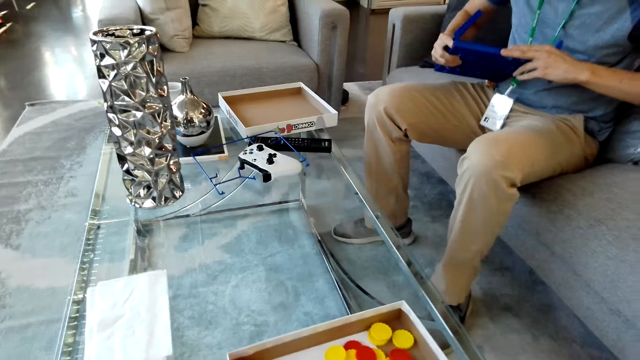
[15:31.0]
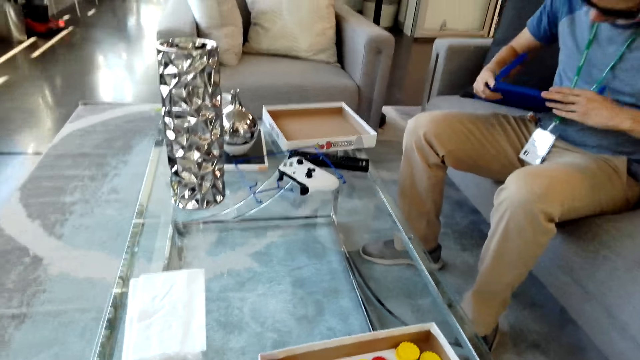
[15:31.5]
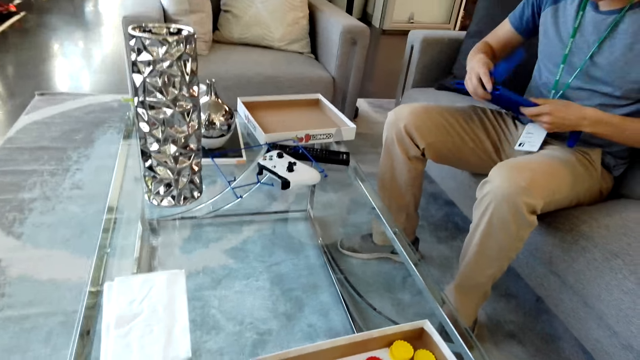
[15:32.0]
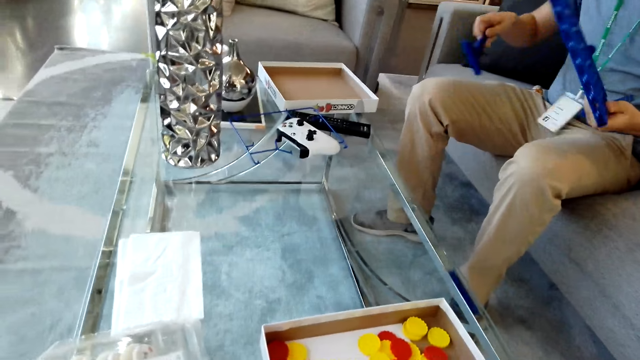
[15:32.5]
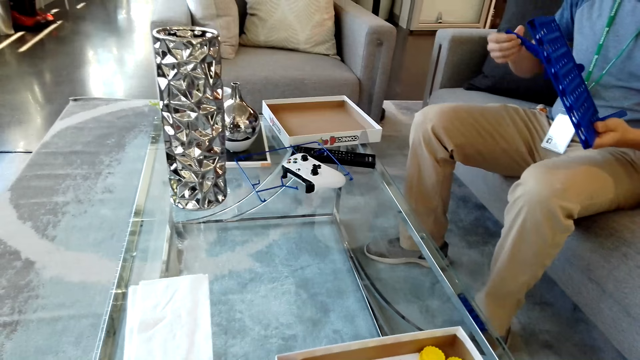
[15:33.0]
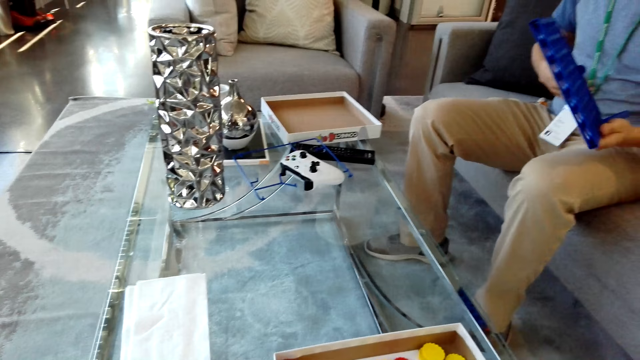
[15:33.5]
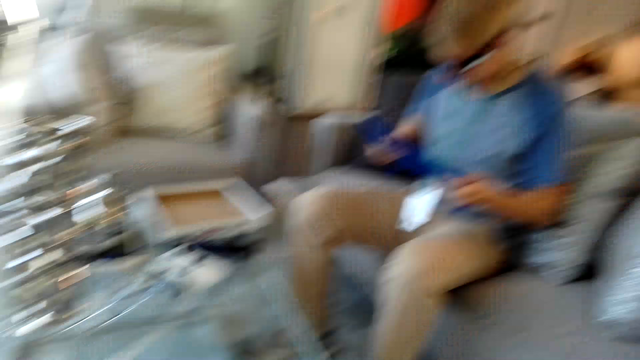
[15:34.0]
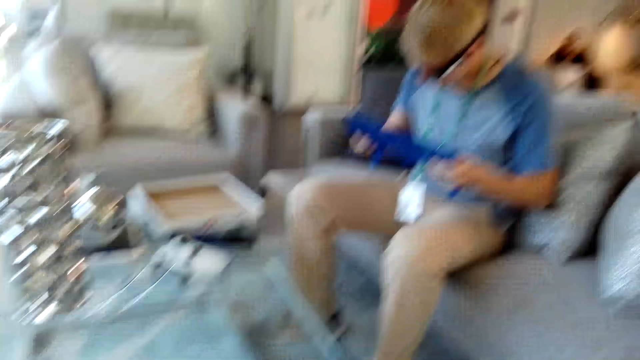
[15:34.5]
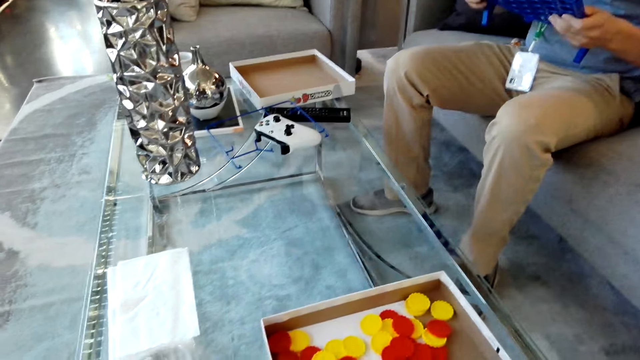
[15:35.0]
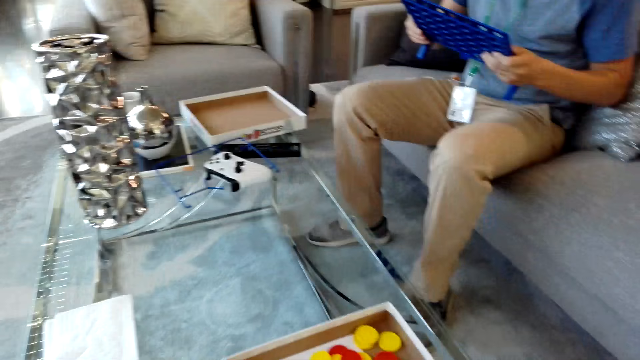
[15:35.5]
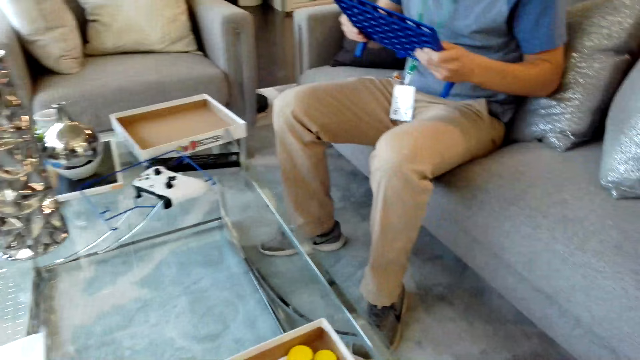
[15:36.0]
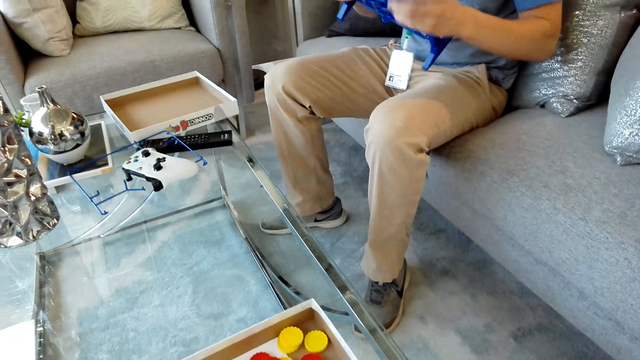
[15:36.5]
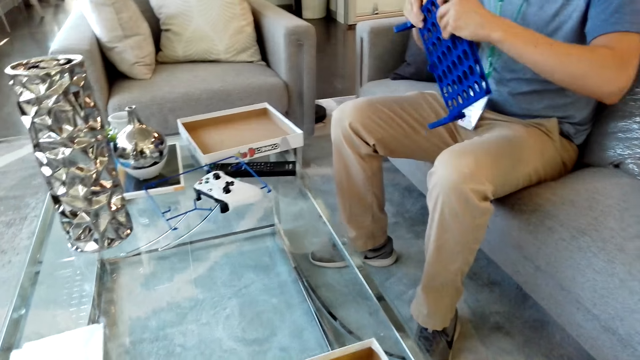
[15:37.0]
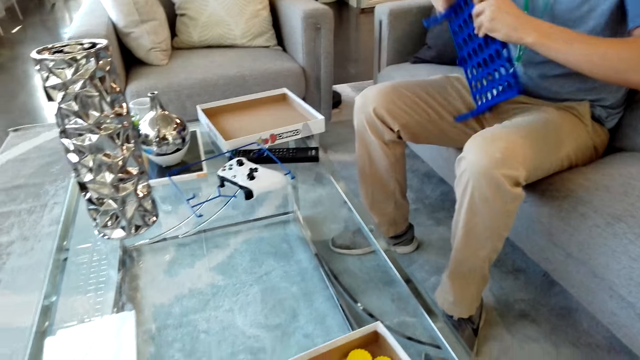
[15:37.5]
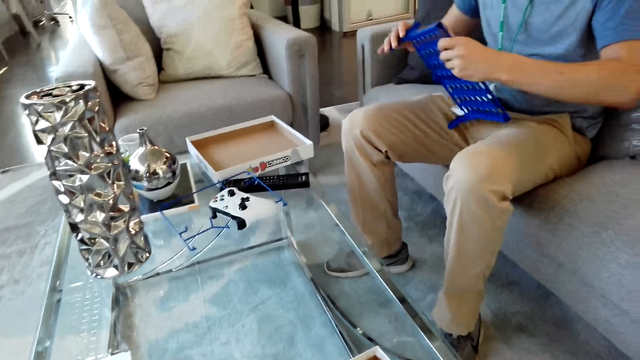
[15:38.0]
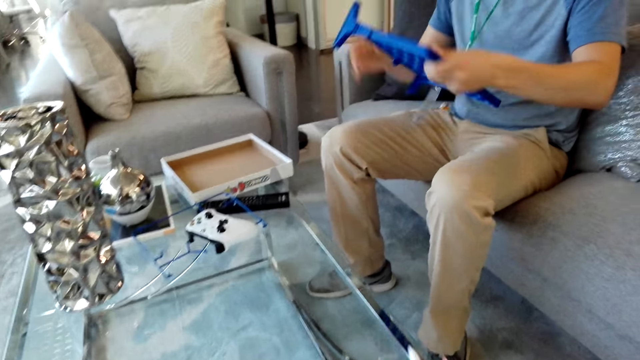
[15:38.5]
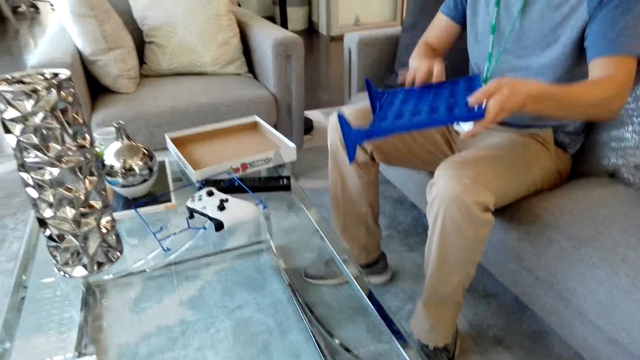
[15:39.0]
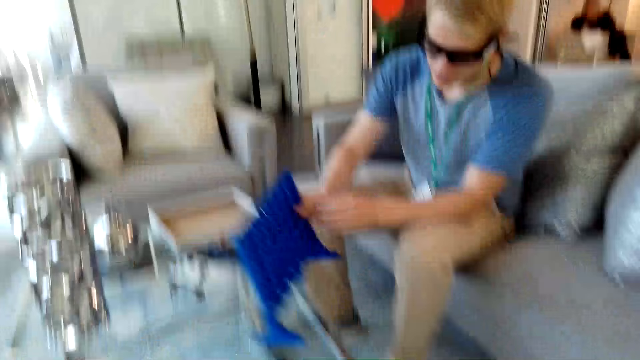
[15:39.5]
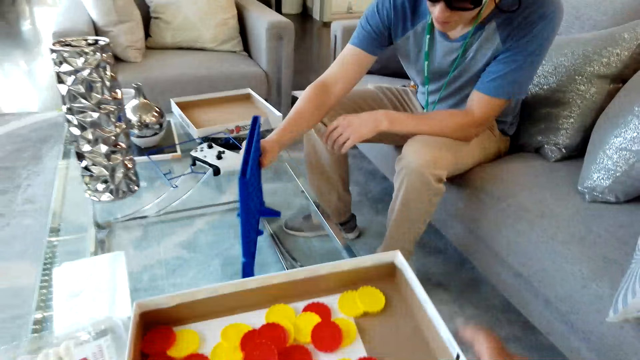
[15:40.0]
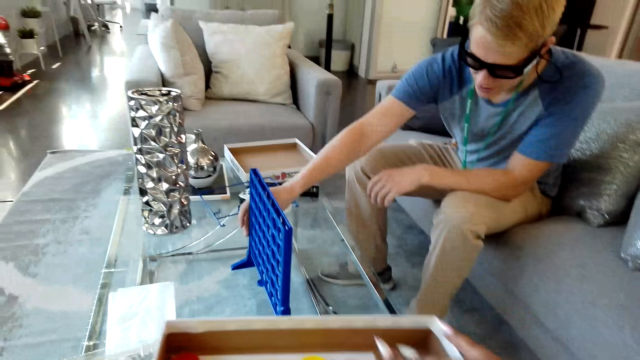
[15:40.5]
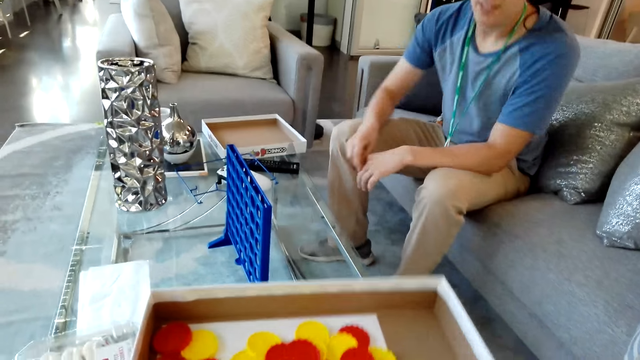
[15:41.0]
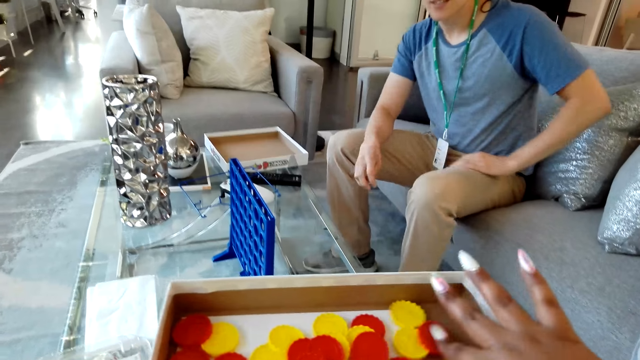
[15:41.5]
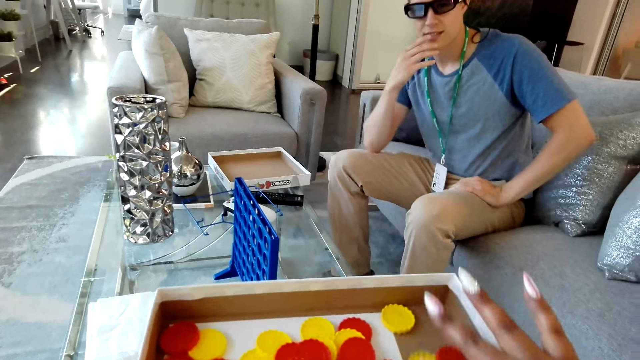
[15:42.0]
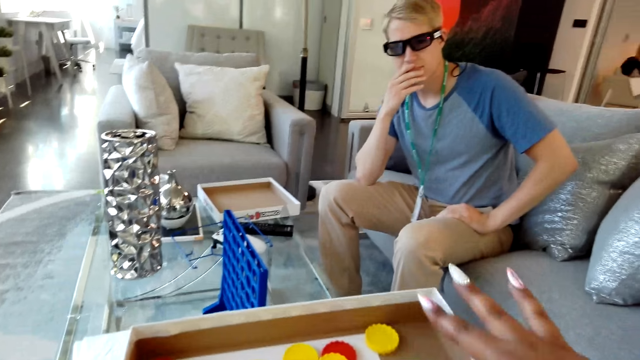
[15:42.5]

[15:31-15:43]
The camera wearer collects the bids. They look sideways. They pick up the tray with the left hand. A man puts something on the table.

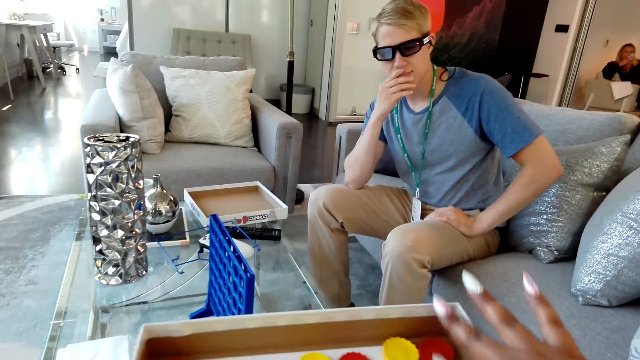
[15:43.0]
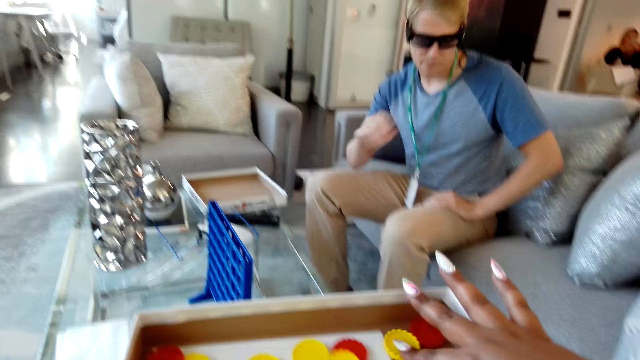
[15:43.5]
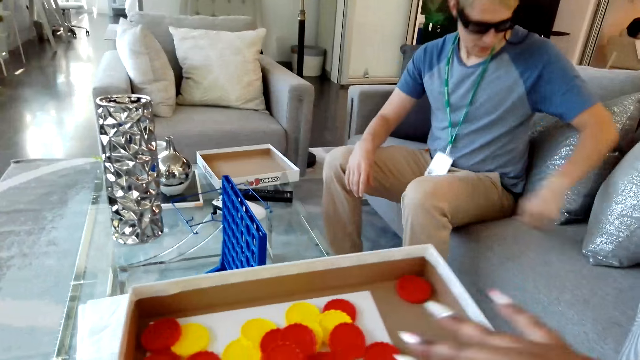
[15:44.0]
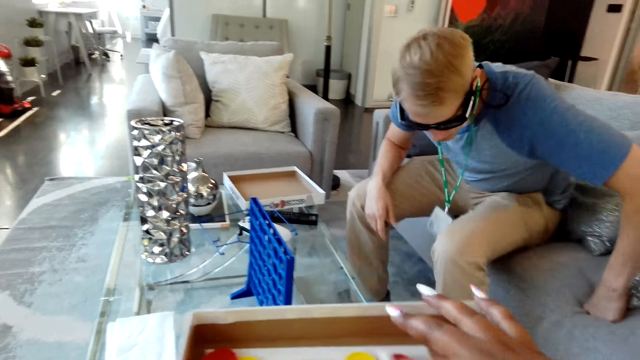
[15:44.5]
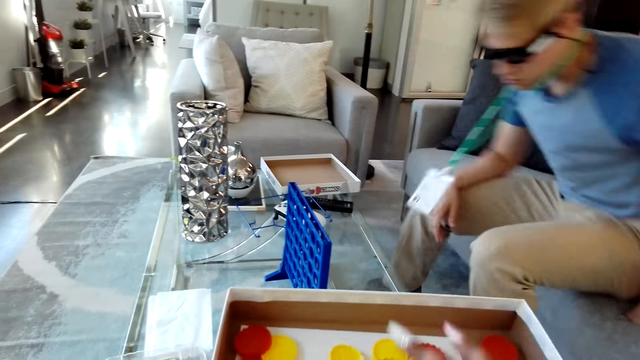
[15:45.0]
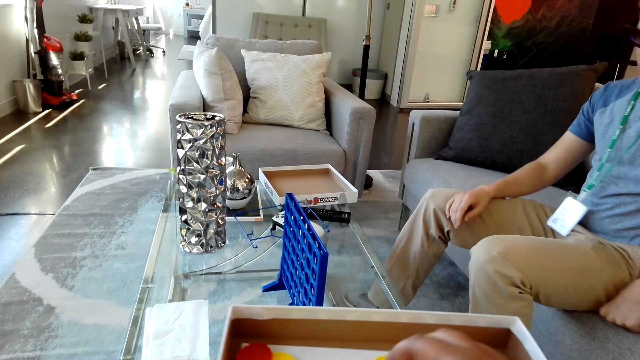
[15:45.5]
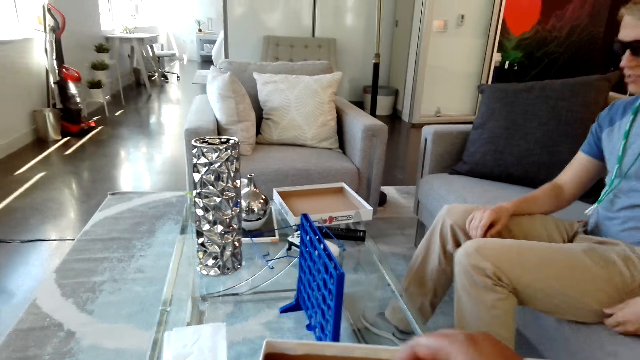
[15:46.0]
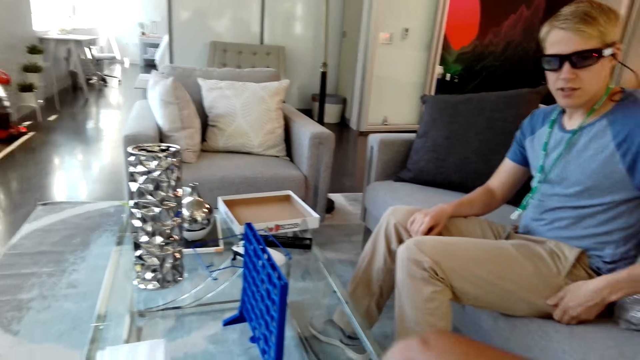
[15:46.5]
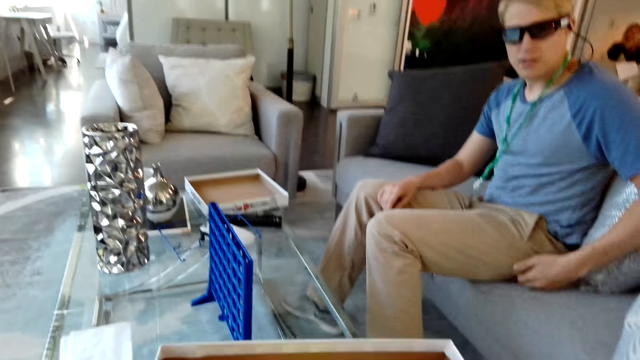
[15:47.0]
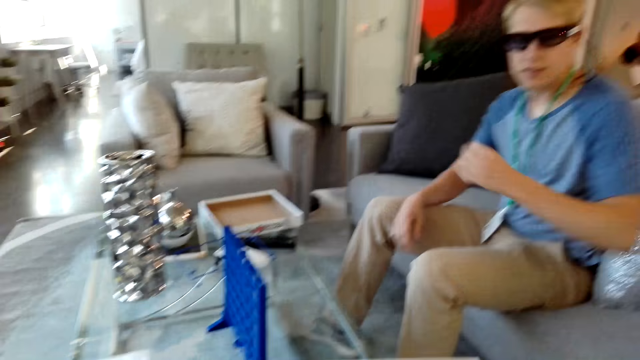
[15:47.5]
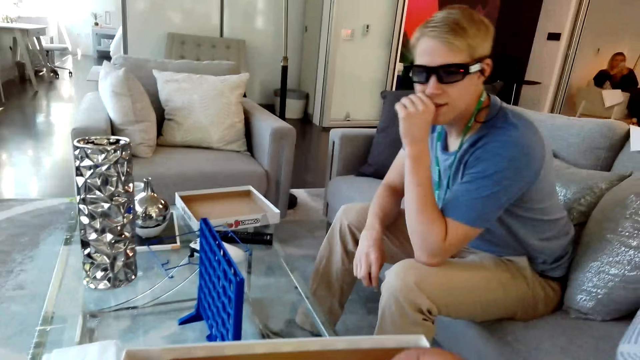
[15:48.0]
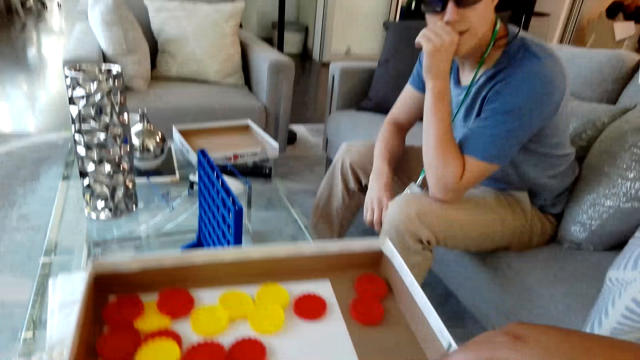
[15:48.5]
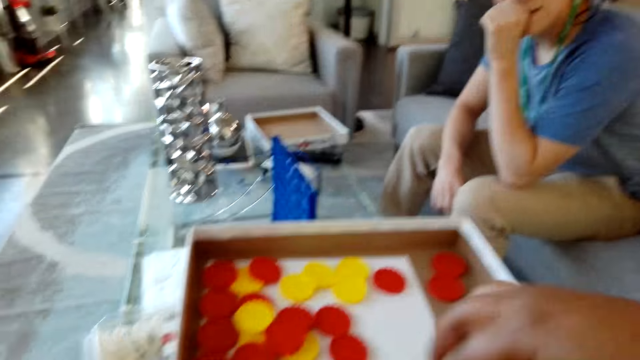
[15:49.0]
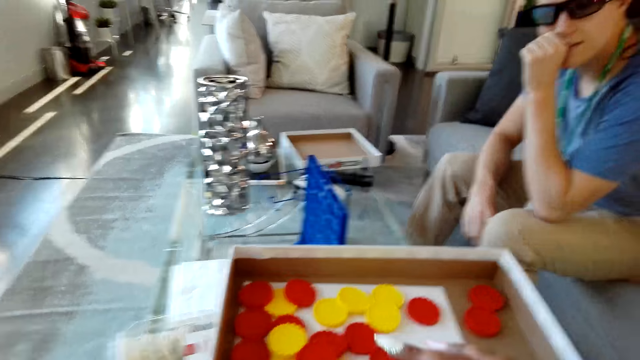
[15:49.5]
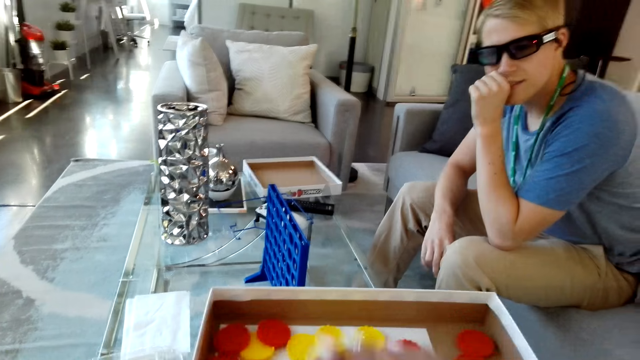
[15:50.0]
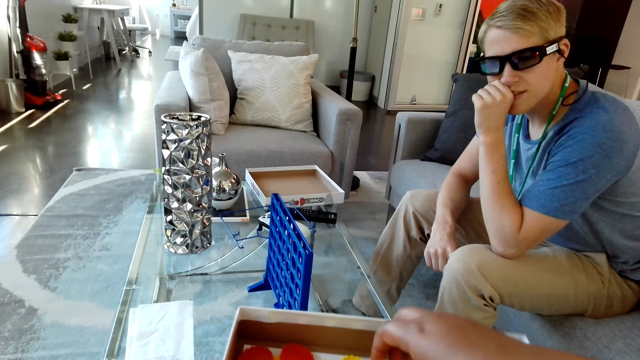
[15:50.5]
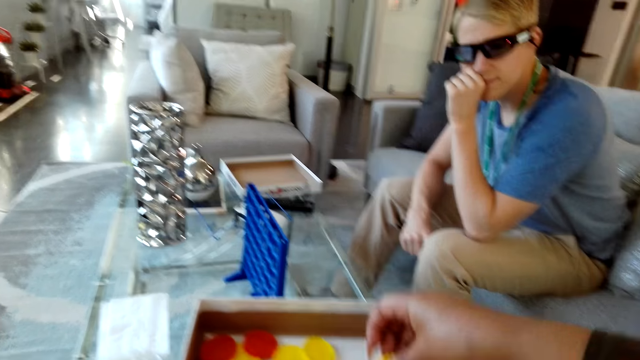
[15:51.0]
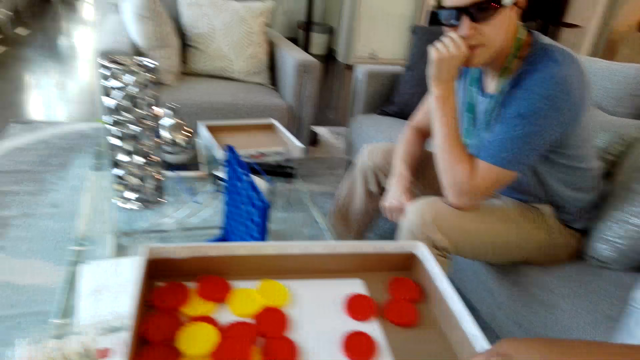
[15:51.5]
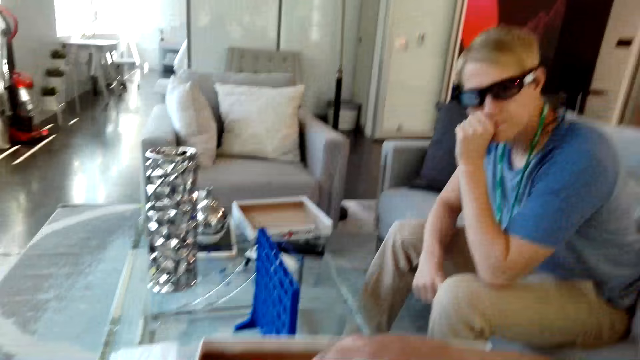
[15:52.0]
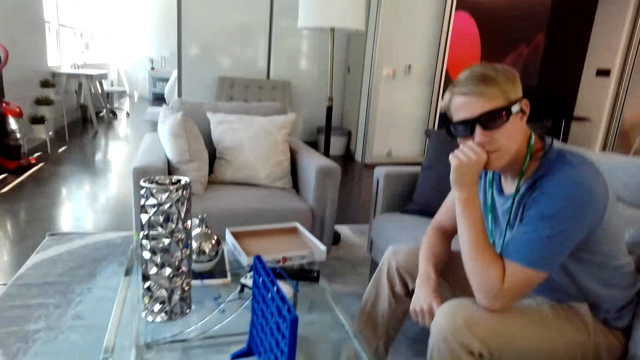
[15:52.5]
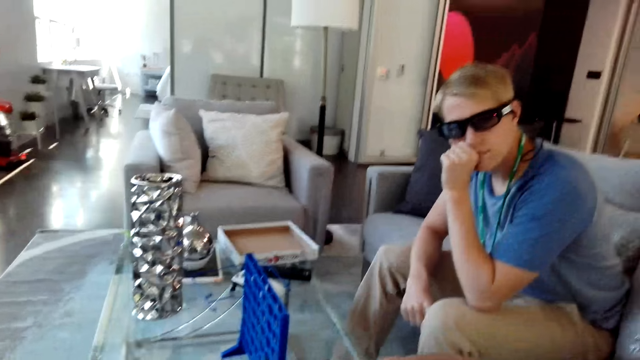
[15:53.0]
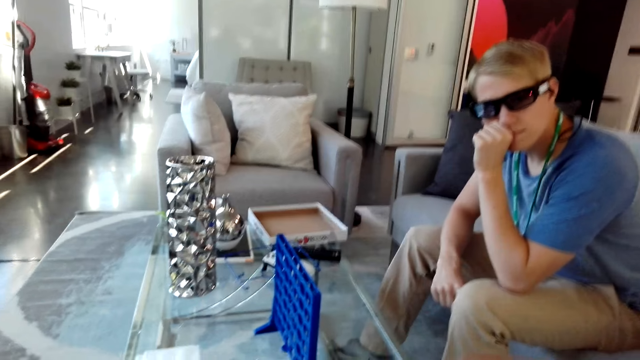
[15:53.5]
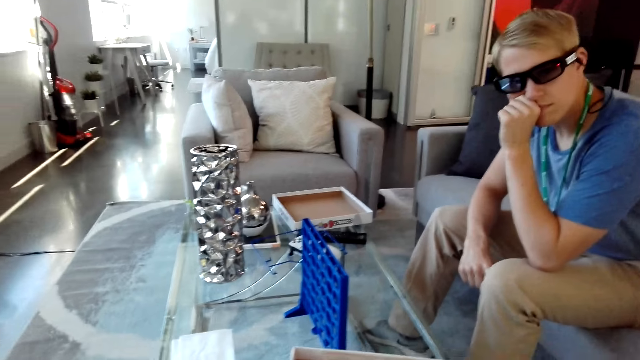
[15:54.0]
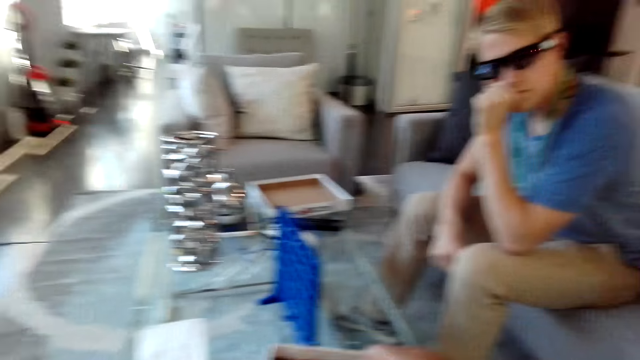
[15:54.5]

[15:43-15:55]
The camera wearer arranges something with the right hand. A man adjusts on the couch. The camera wearer talks to the man. They pick up something with the right hand.
